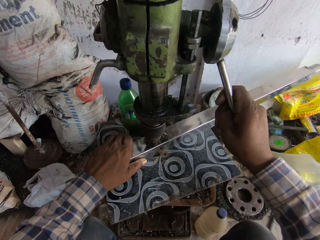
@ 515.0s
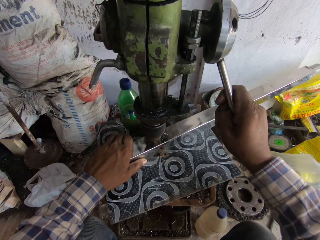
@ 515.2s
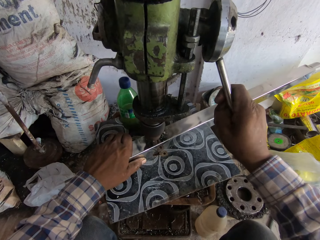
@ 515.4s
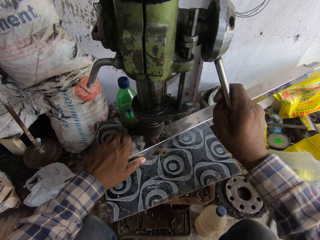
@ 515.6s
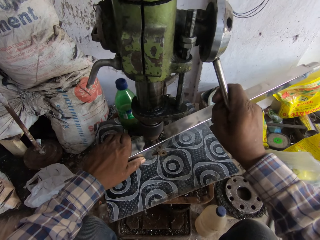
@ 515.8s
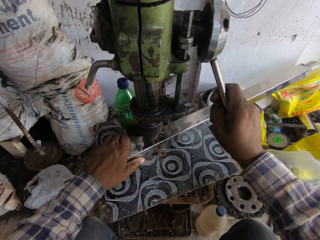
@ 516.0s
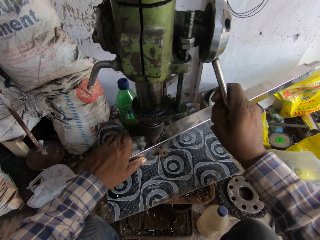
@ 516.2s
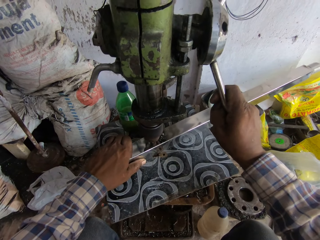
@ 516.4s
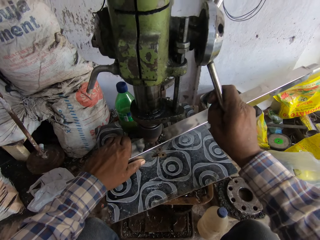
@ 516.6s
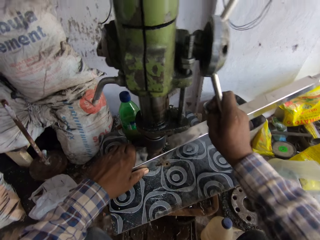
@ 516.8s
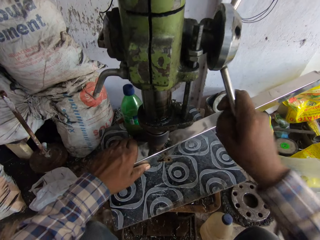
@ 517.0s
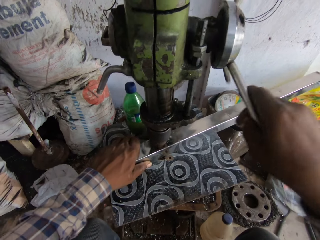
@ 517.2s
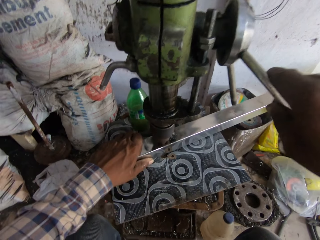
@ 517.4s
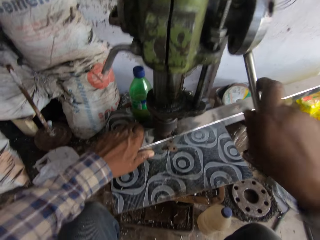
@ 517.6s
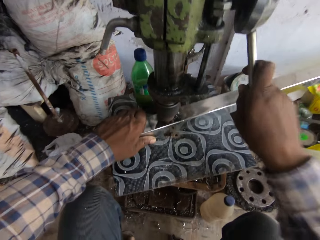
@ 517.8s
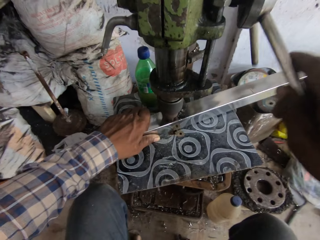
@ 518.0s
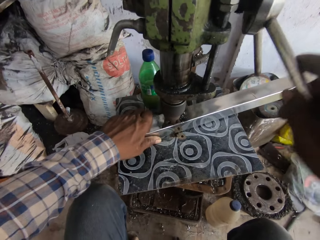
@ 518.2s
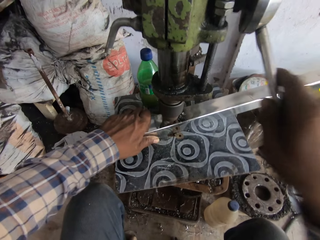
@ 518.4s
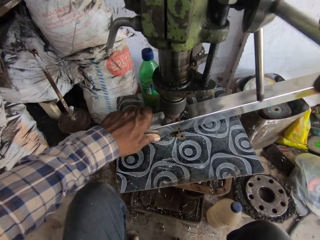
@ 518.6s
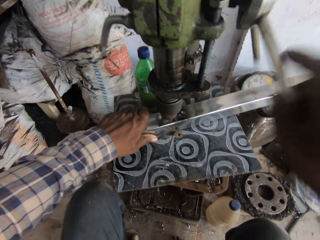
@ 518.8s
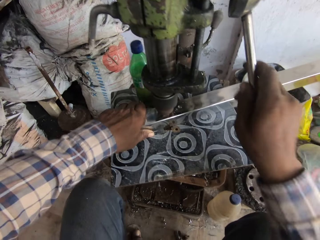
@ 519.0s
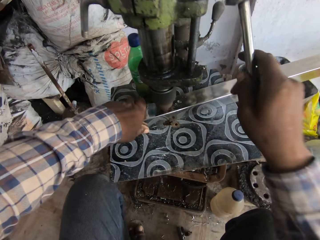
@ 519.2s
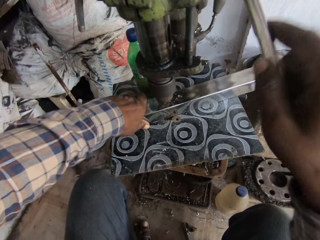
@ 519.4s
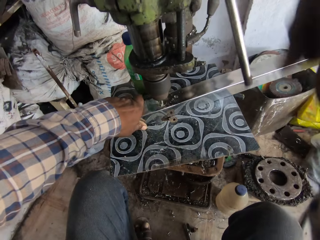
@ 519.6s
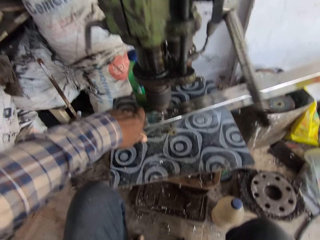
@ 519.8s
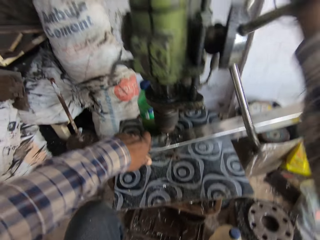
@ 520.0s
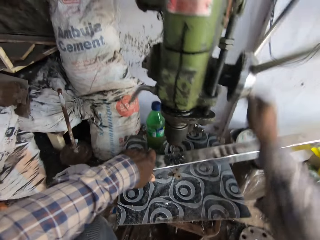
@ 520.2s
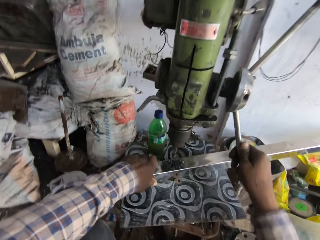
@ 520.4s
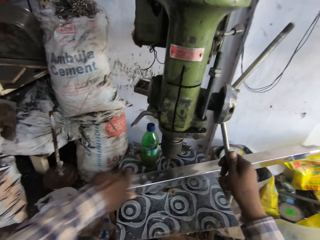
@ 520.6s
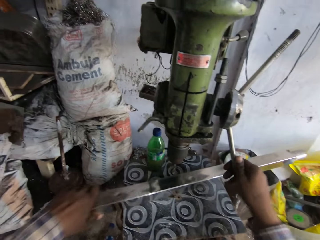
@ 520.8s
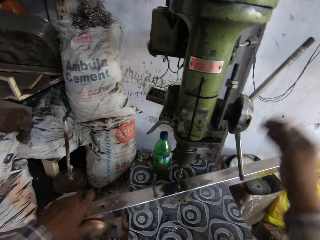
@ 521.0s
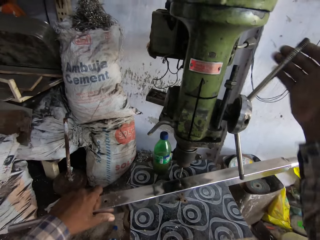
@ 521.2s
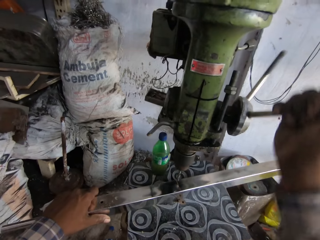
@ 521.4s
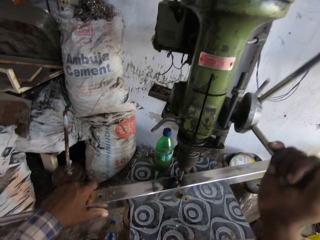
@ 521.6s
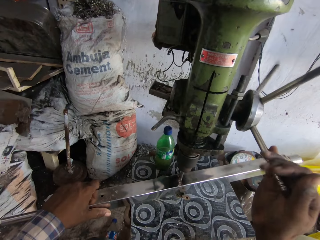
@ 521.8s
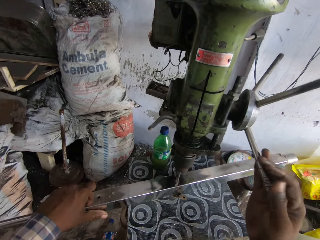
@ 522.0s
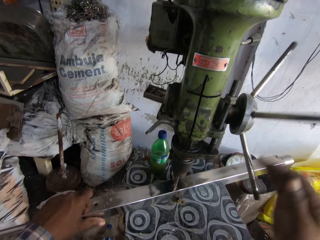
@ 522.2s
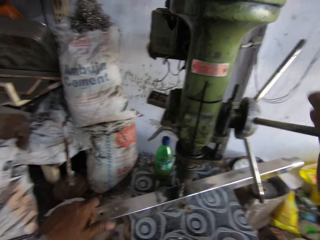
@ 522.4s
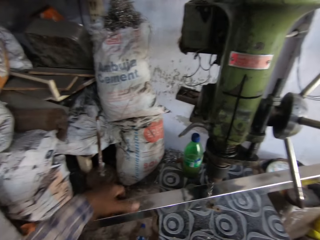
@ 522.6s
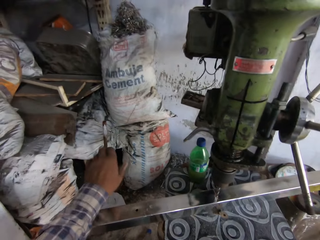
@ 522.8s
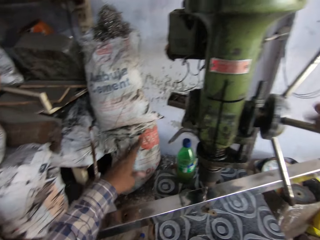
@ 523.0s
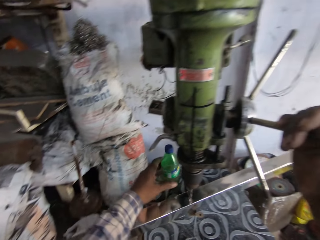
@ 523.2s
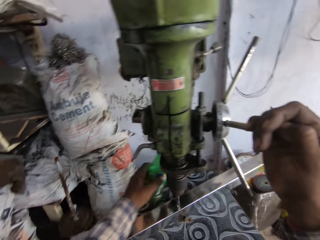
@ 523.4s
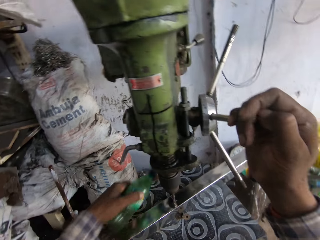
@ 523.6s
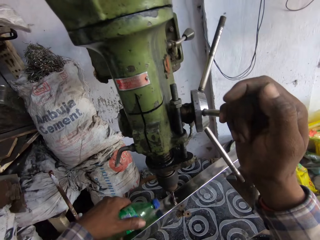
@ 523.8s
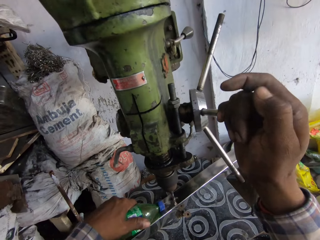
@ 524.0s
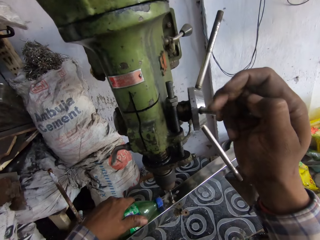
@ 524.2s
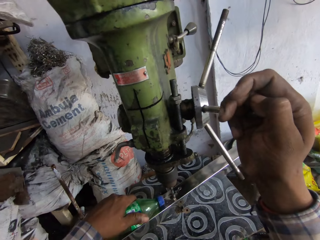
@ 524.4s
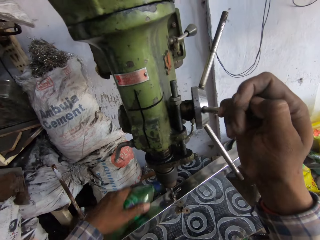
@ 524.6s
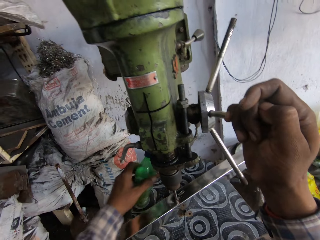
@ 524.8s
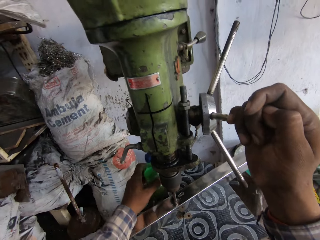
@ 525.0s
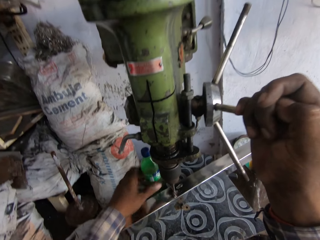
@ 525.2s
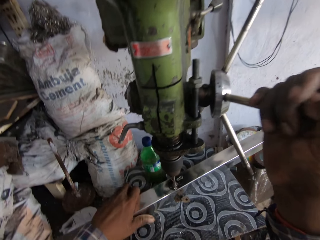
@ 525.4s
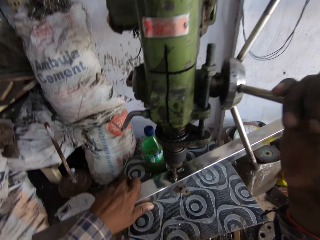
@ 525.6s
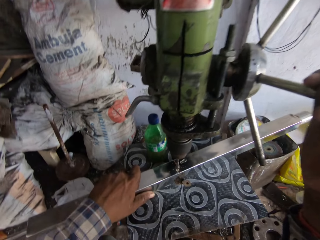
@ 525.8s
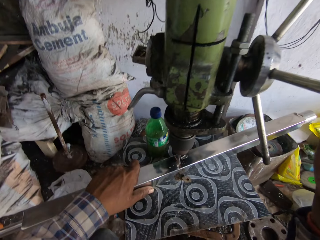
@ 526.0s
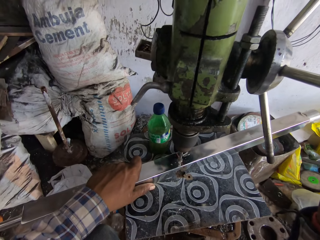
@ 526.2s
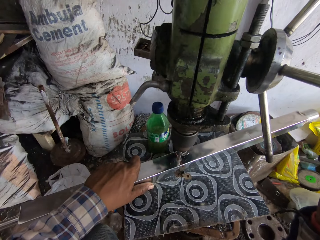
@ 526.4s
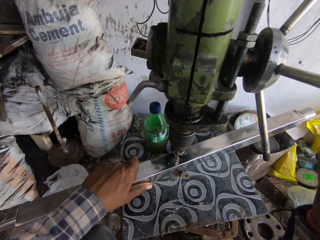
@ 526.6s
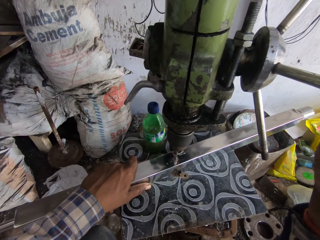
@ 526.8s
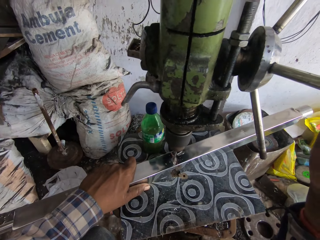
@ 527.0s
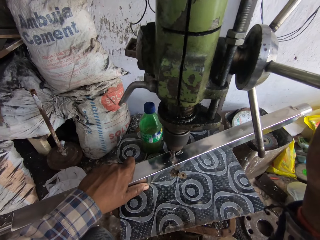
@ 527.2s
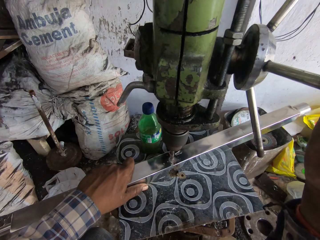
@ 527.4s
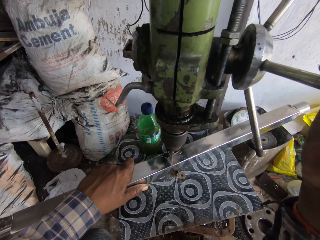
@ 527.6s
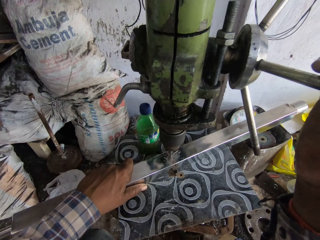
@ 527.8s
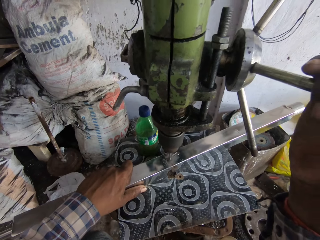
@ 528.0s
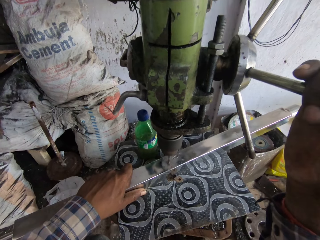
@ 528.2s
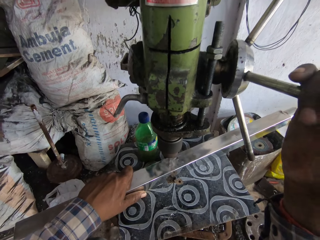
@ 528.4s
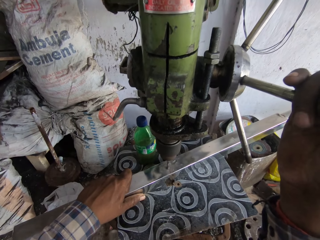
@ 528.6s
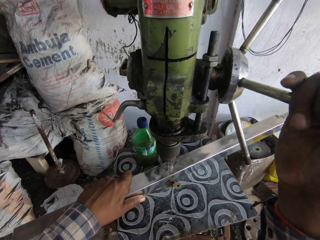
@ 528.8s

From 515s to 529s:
The camera wearer makes a hole on the metal using the drilling machine. He moves the metal. He picks up the bottle of coolant from the work table with his left hand. He pours coolant on the metal piece from the bottle of coolant in his left hand. He drops the bottle of coolant on the work table with his left hand. He places his left hand on the metal piece on the work table.

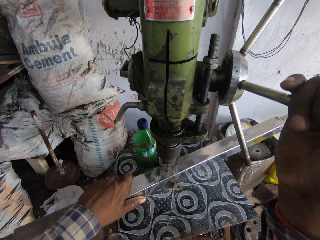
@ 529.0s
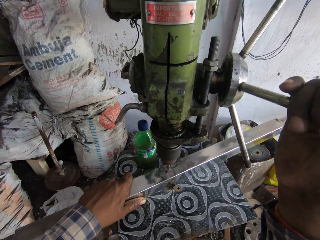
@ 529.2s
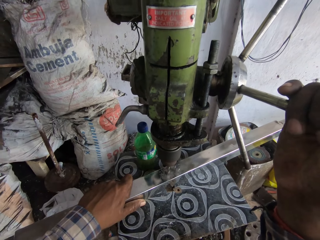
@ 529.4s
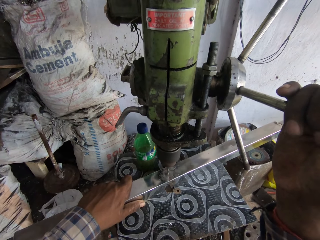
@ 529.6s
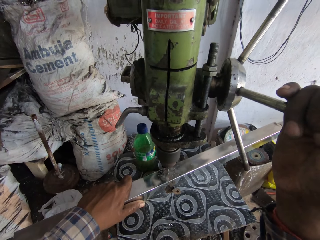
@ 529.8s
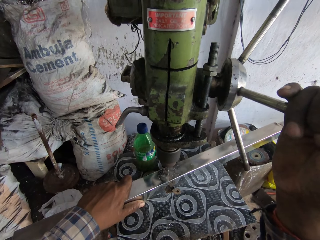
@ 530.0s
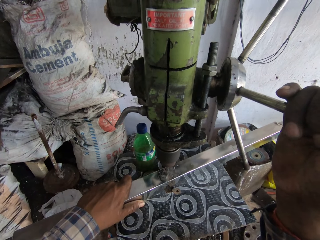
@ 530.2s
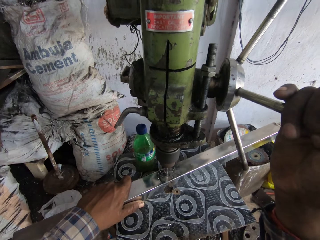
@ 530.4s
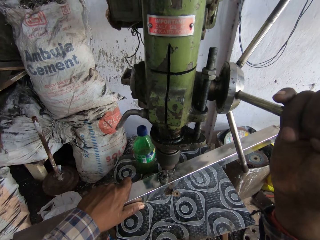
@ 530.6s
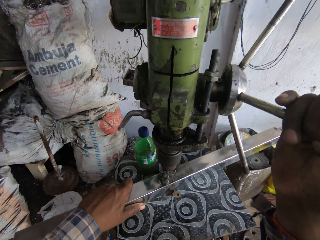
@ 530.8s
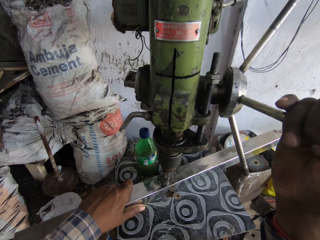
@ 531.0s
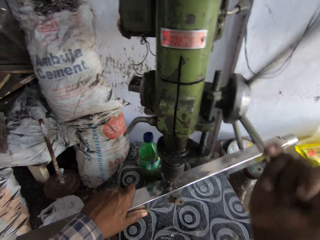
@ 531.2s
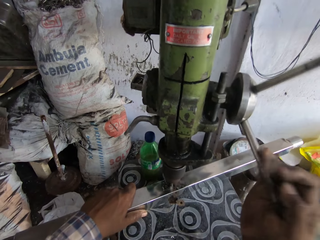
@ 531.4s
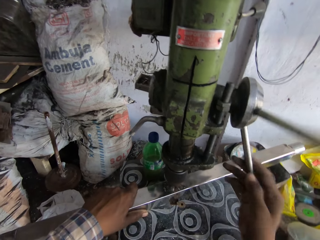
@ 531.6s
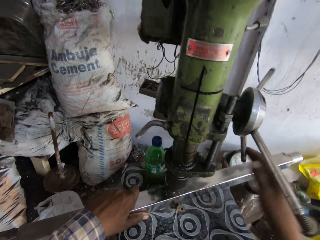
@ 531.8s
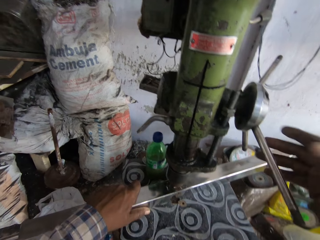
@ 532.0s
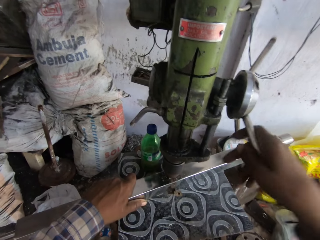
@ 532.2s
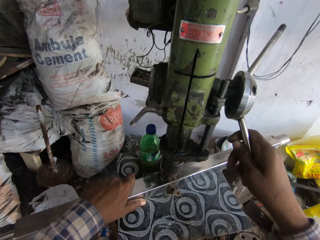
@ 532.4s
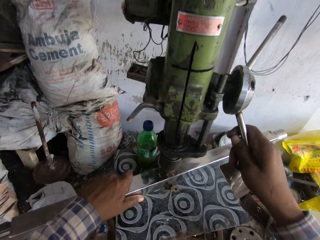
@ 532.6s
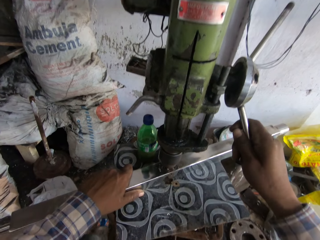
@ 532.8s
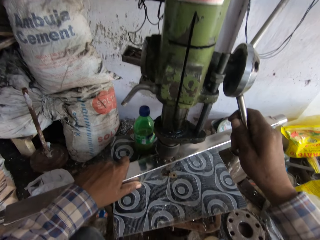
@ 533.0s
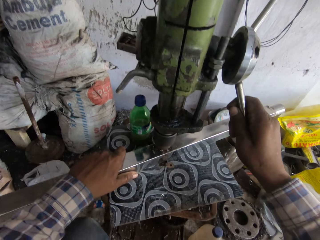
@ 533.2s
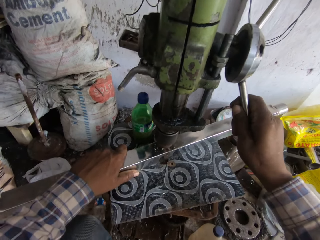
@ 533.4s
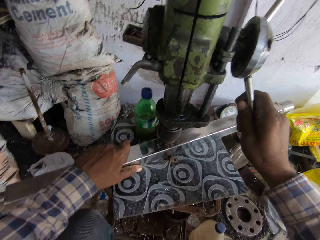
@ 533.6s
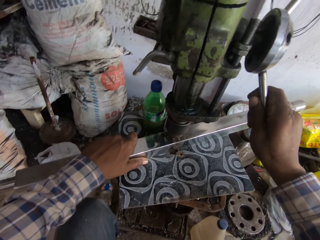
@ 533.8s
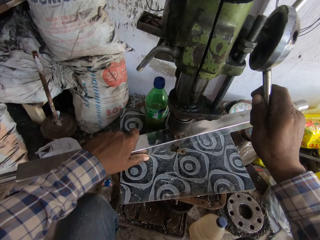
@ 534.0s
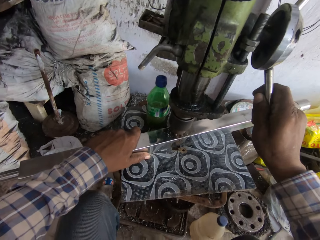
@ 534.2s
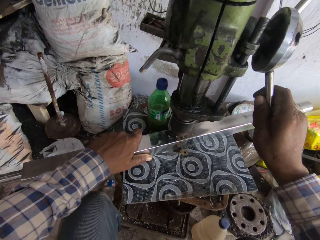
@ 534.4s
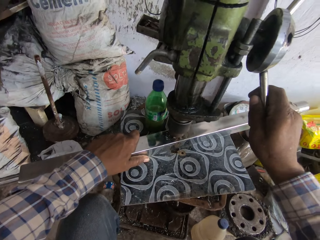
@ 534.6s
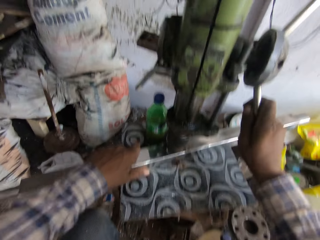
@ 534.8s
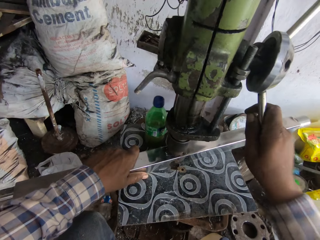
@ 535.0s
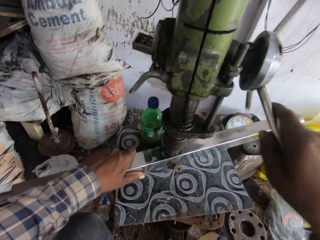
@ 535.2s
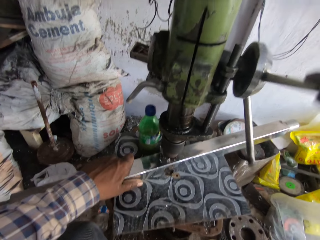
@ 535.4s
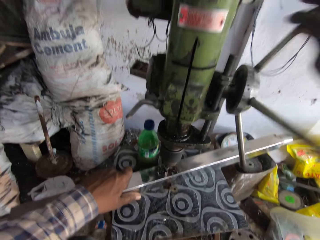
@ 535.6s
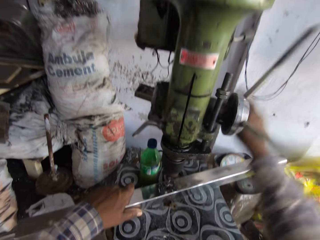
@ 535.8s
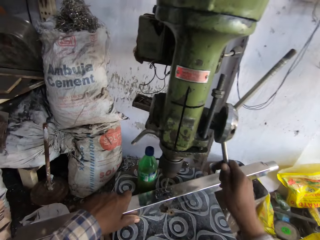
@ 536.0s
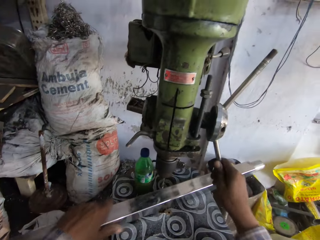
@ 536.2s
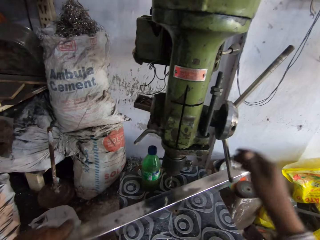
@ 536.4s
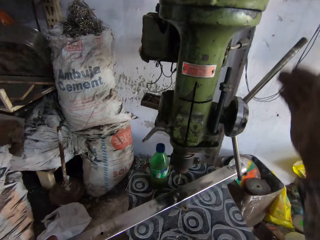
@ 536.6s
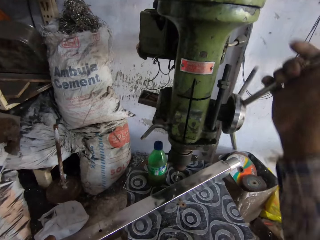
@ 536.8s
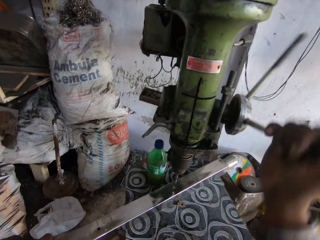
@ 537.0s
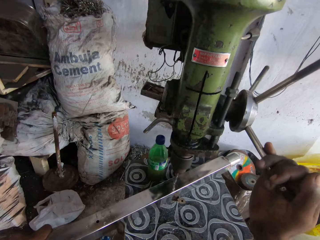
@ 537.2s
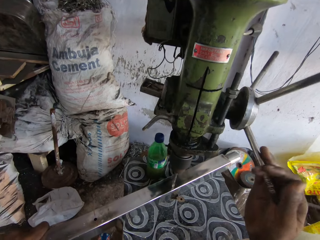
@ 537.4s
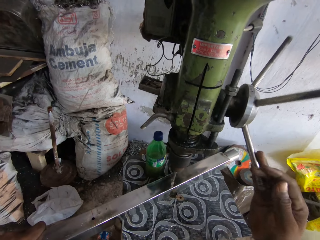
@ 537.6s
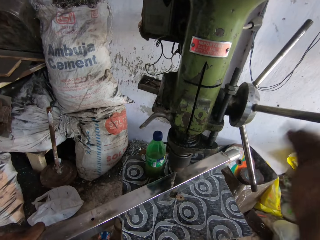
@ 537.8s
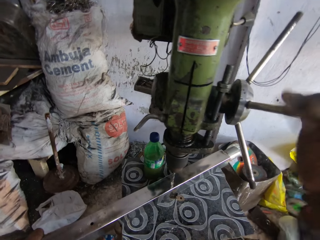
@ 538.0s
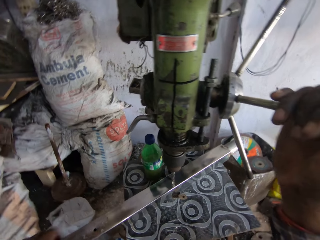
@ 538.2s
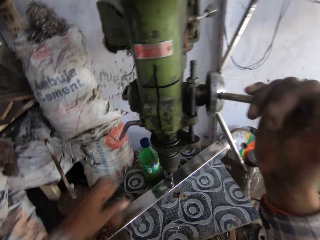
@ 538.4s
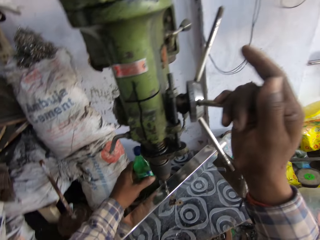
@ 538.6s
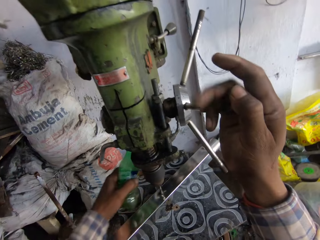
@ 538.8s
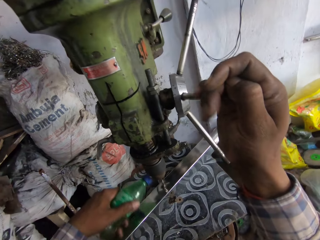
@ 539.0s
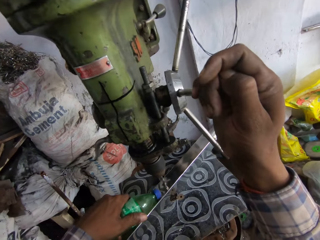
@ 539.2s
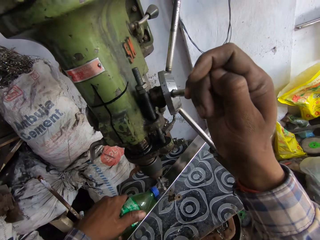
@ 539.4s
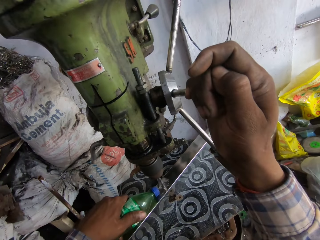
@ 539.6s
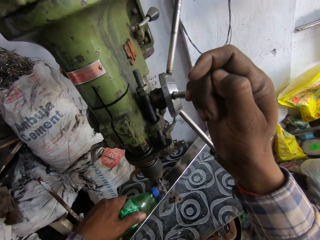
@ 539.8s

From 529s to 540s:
The camera wearer turns the handle of the vertical drilling machine with his right hand. He makes a hole on the metal using the drilling machine. He moves the metal. He picks up the bottle of coolant from the work table with his left hand. He pours coolant on the metal piece from the bottle of coolant in his left hand.
